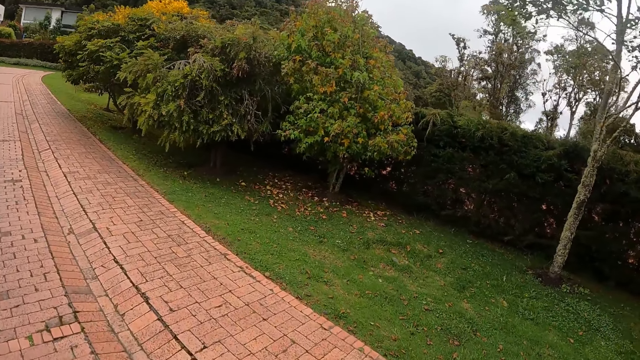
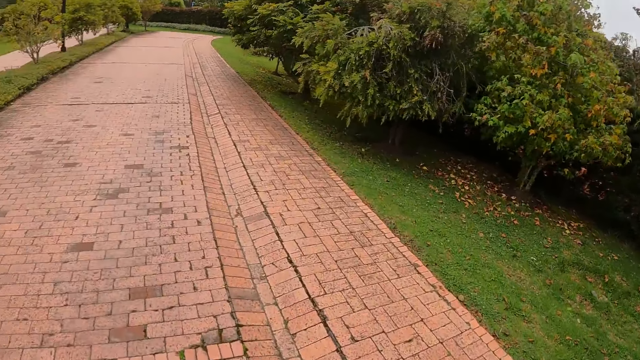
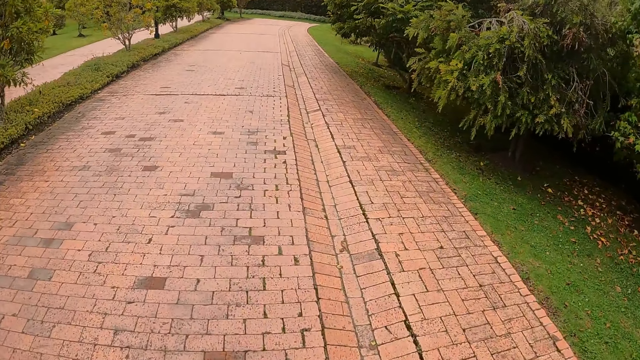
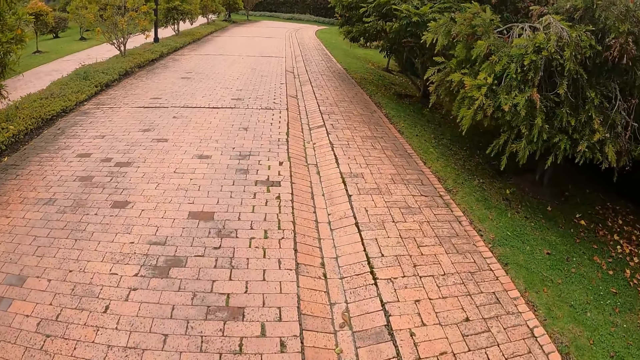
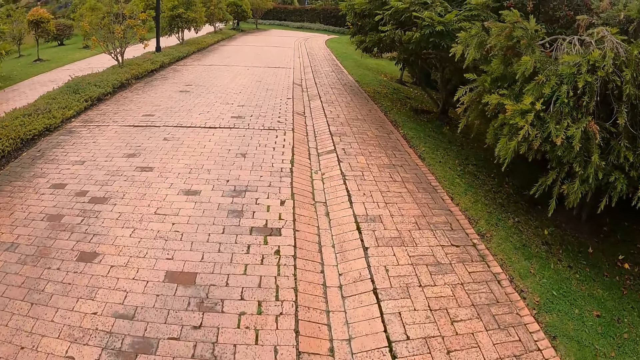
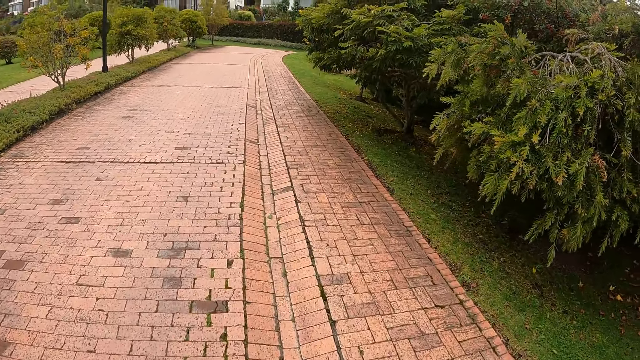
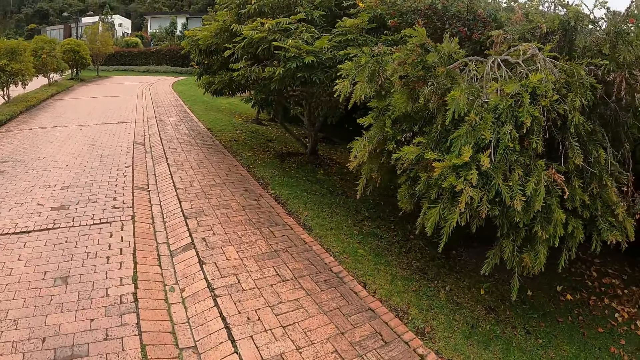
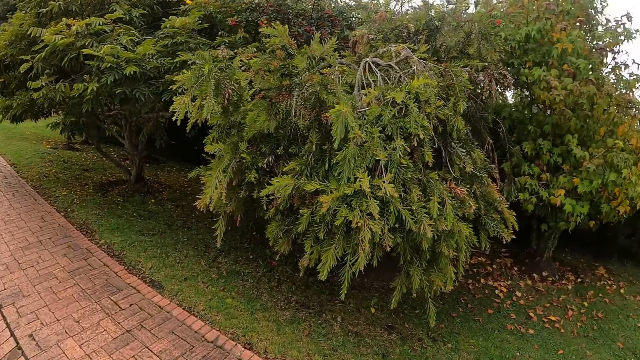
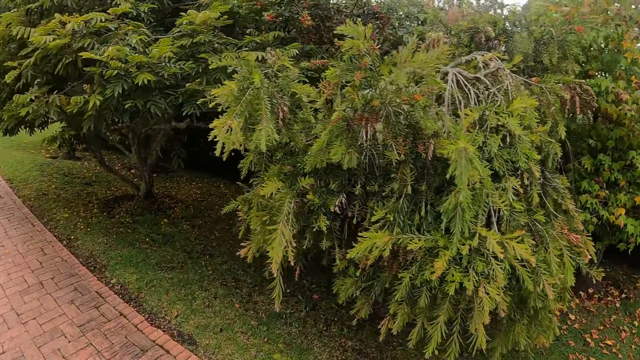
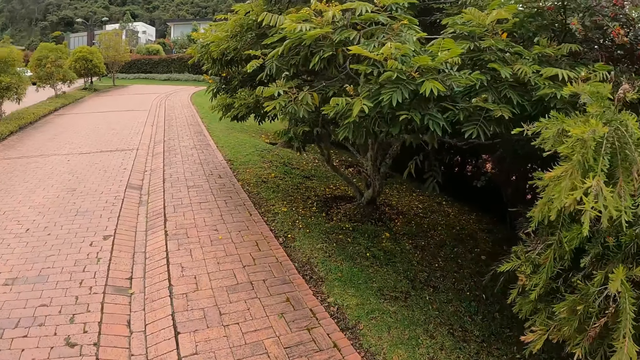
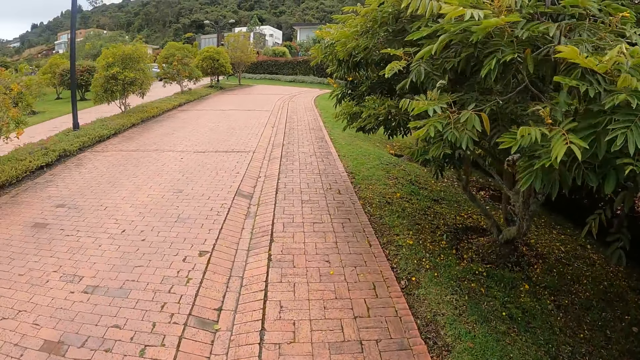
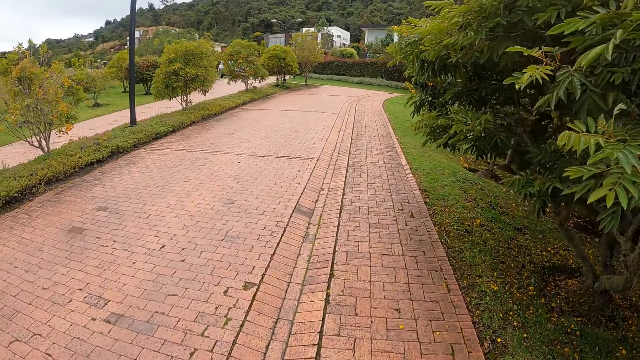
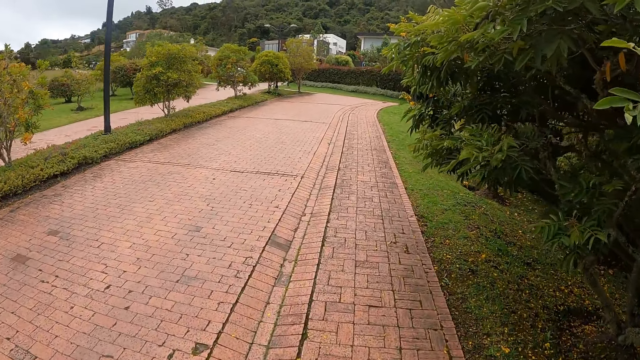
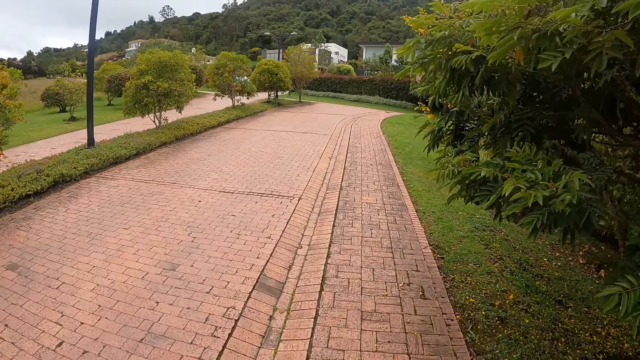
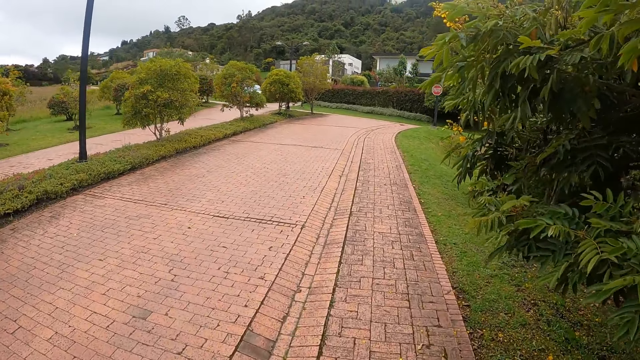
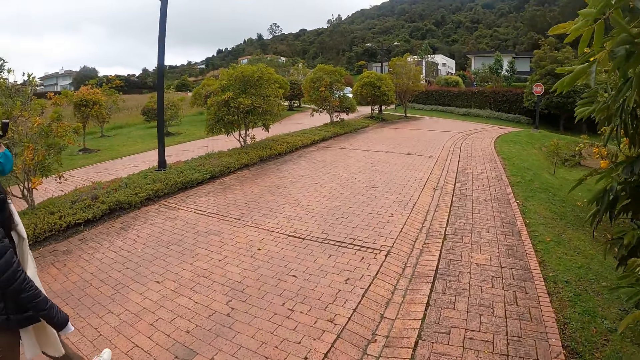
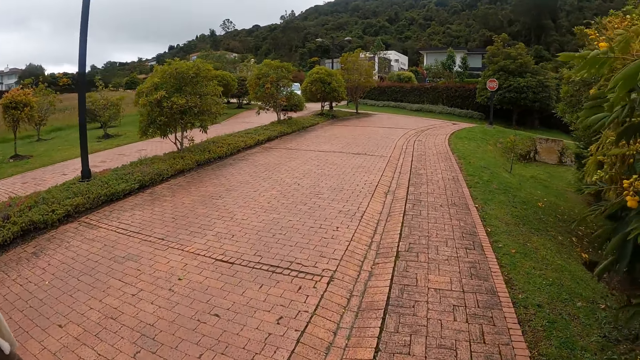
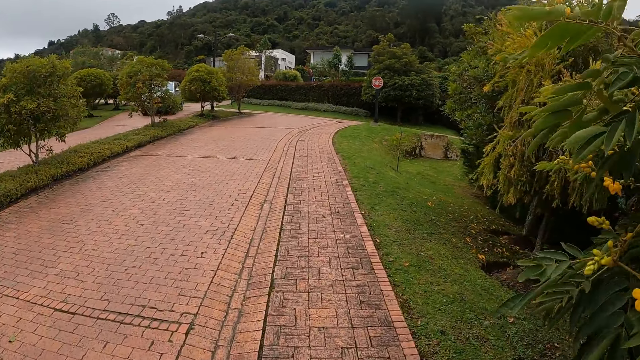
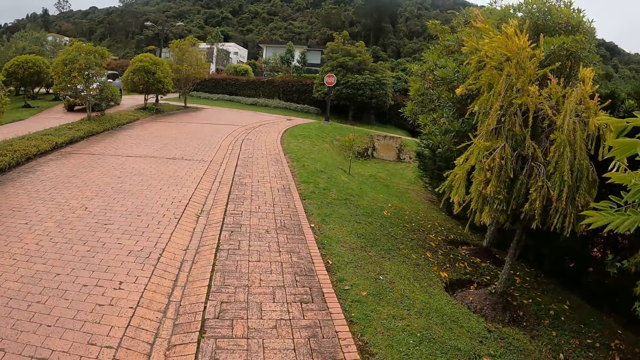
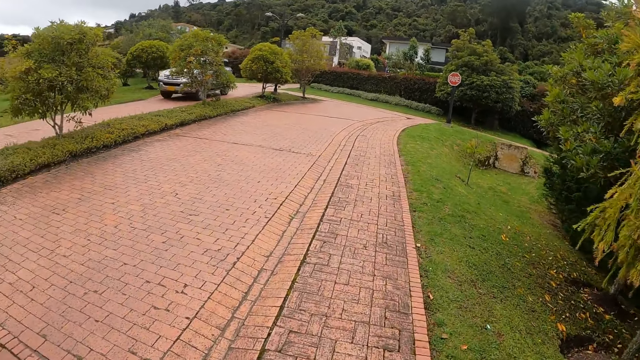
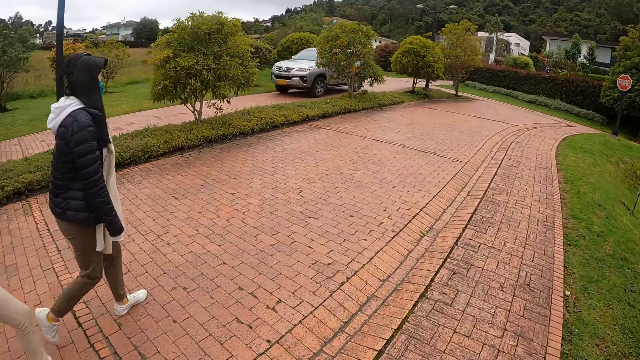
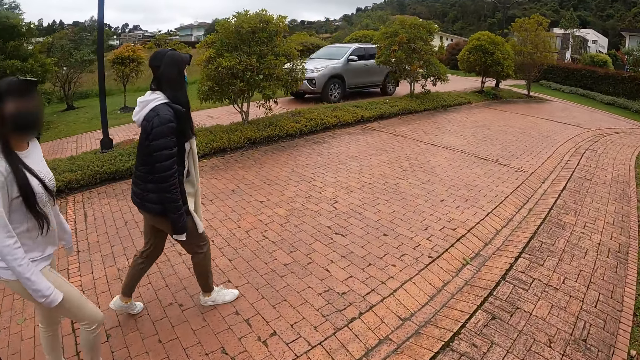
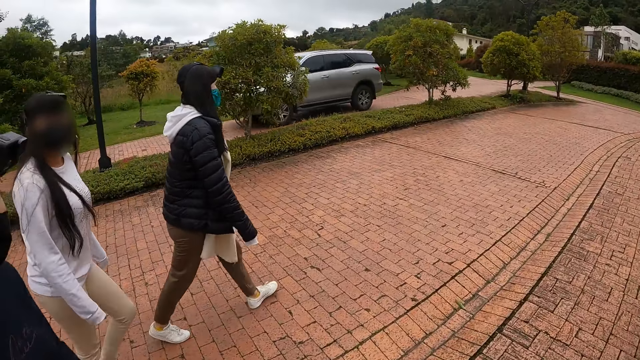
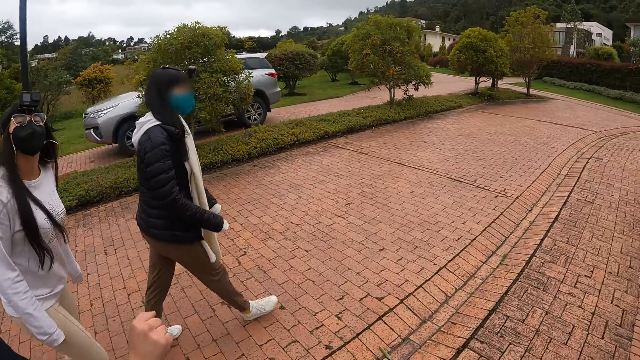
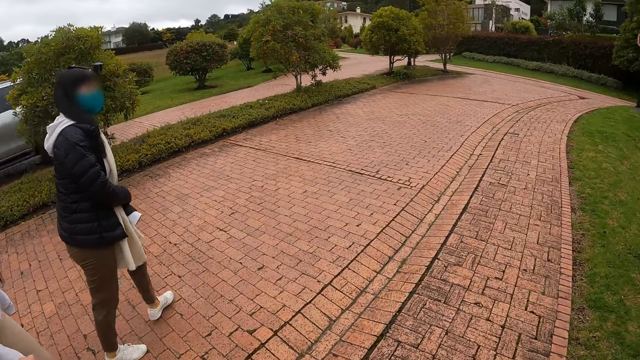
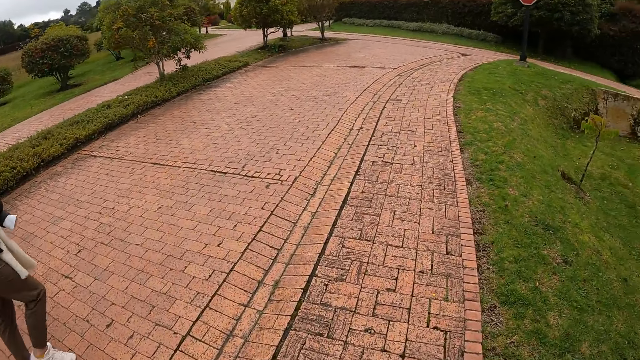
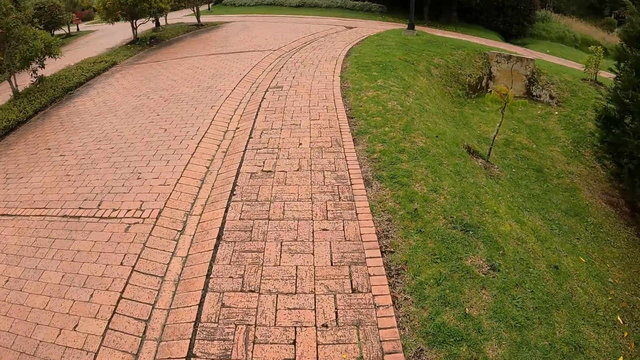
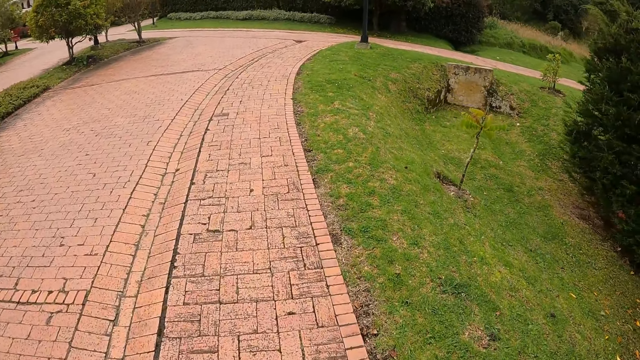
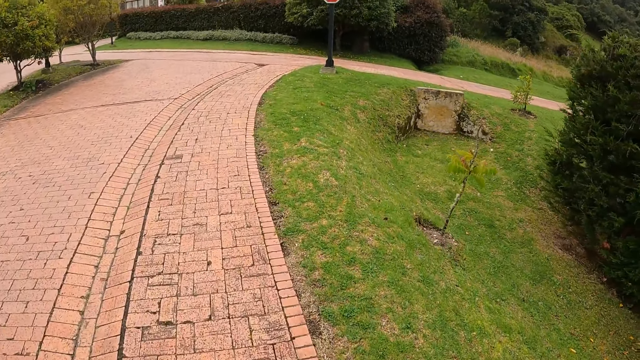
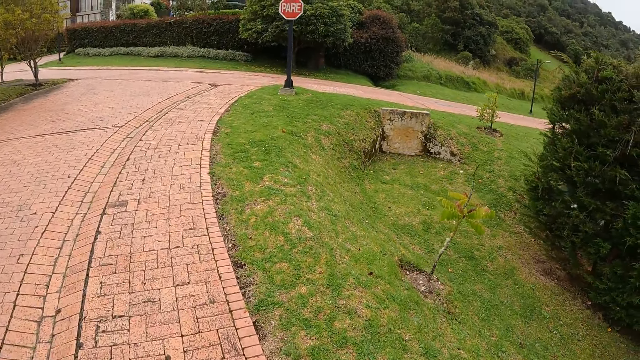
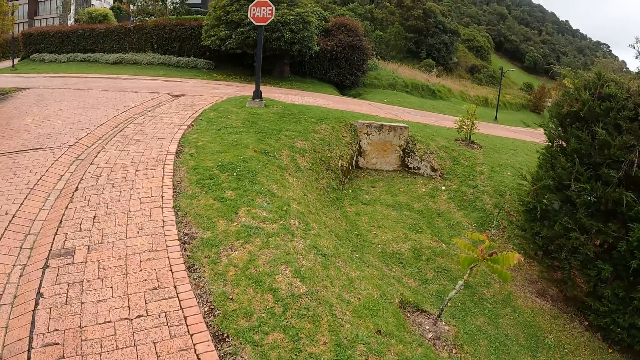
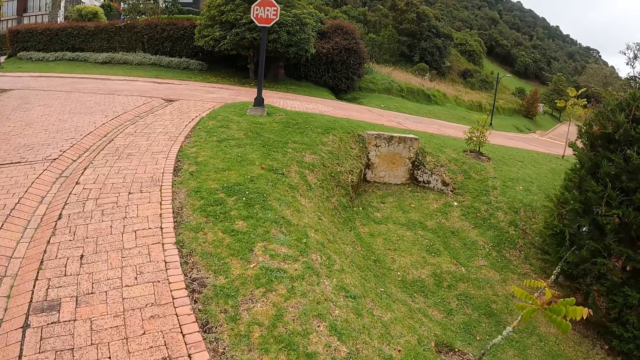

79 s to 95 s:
A white car drives past the camera wearer.

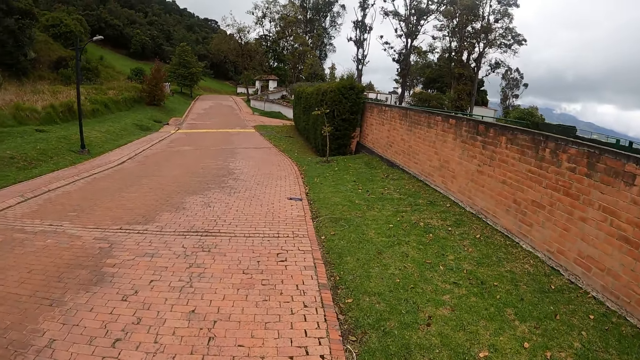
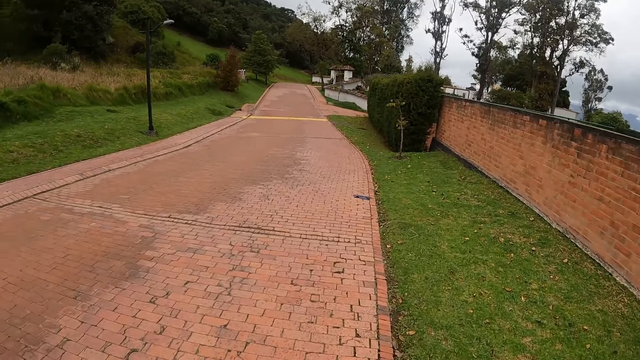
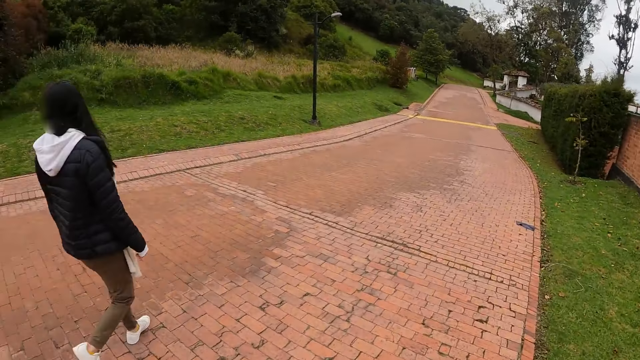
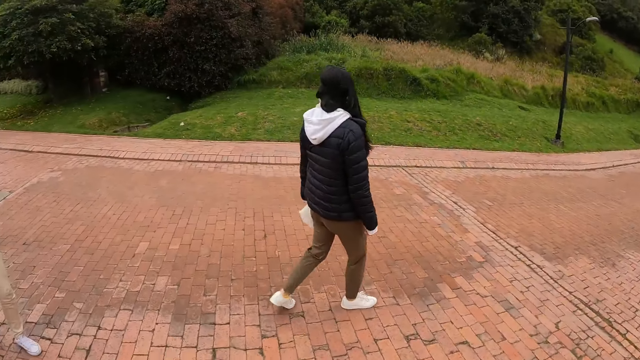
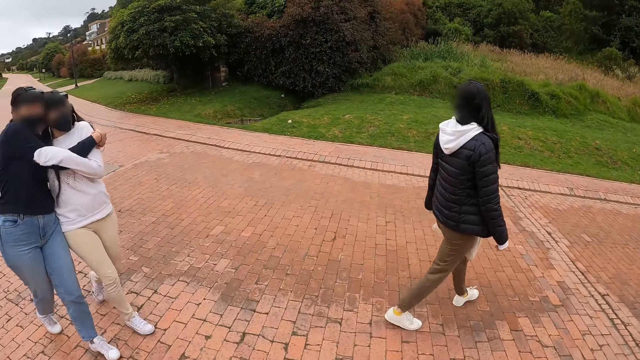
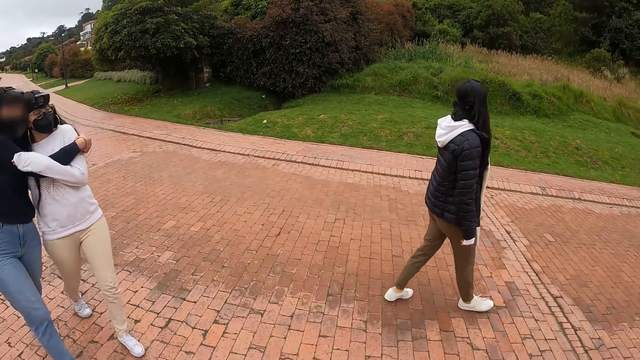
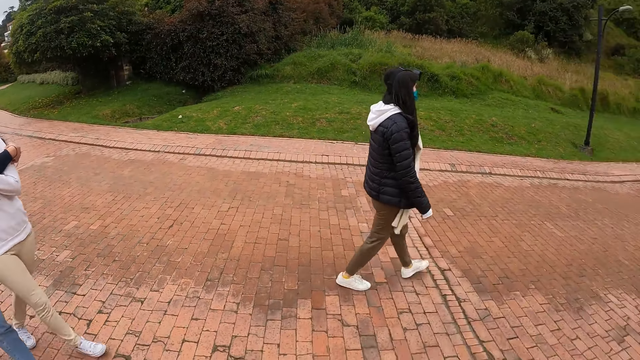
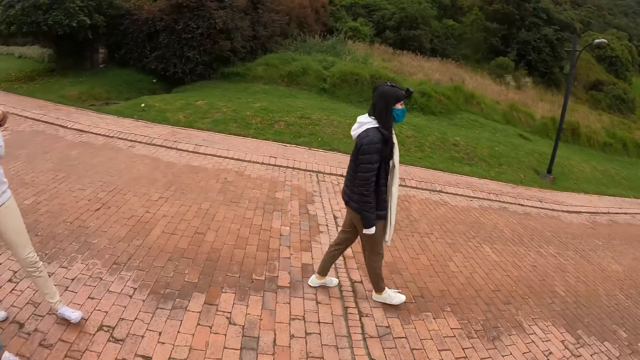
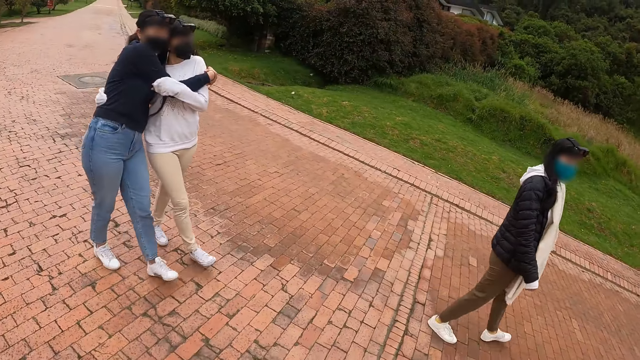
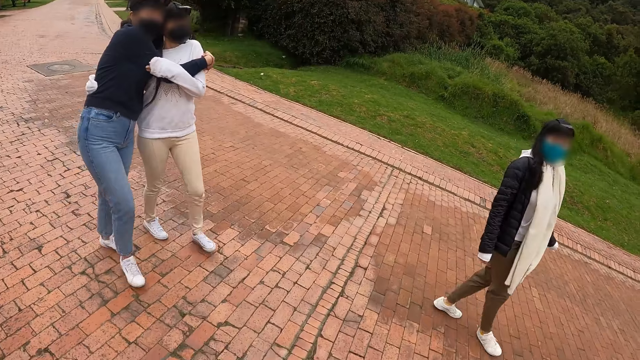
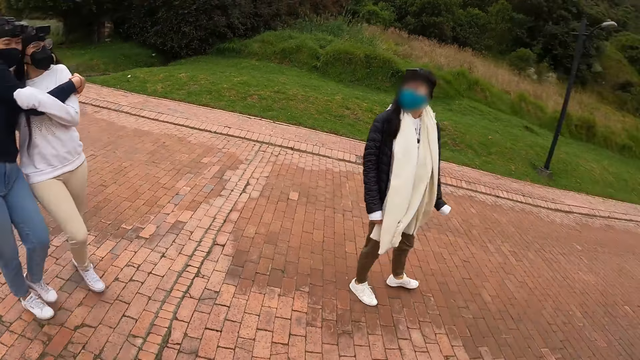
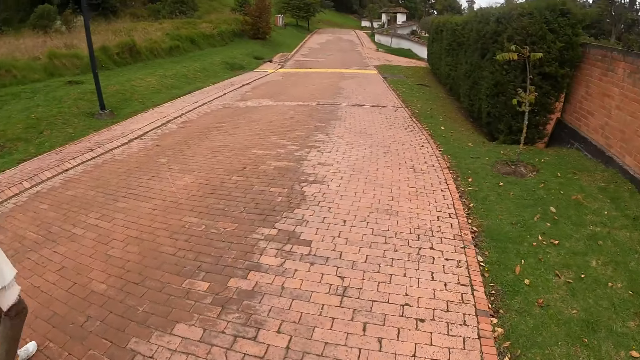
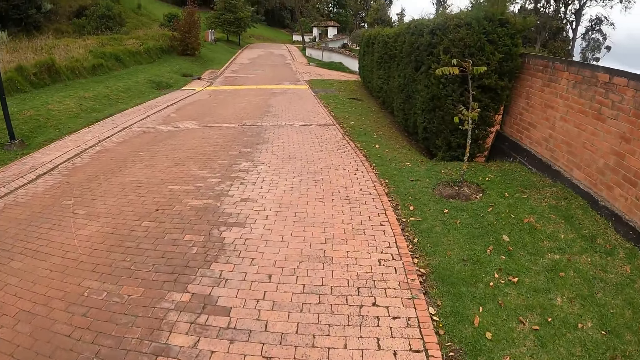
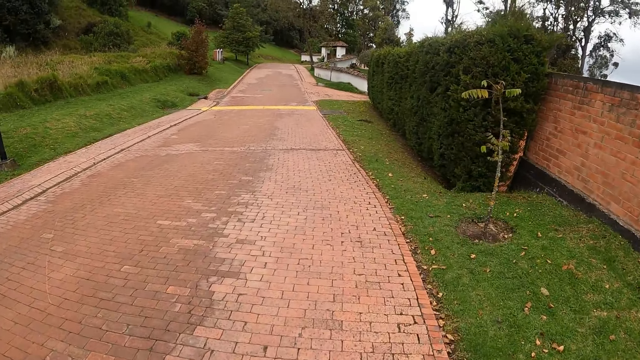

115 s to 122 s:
A woman hugs another woman.
